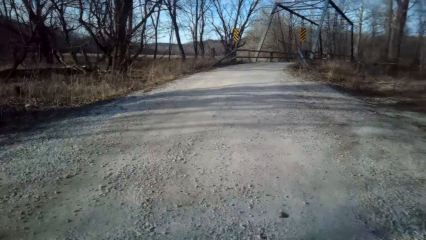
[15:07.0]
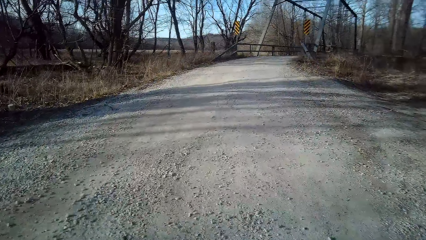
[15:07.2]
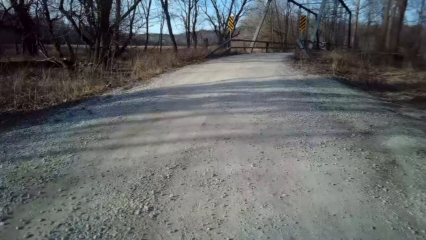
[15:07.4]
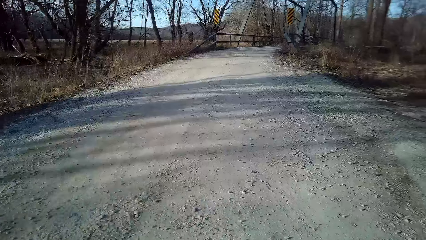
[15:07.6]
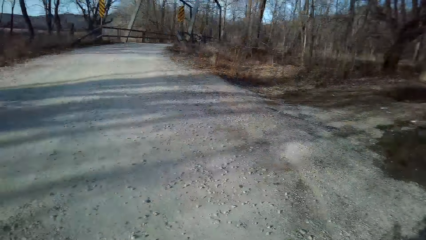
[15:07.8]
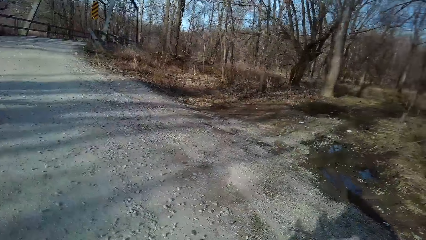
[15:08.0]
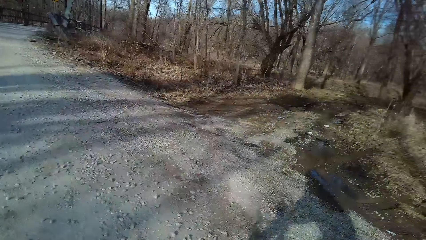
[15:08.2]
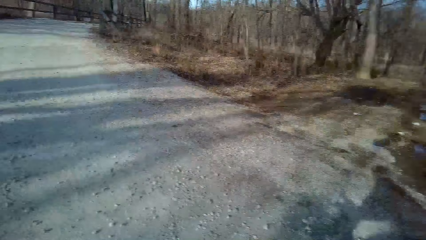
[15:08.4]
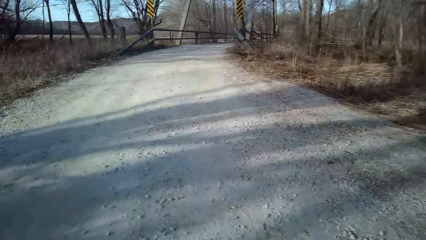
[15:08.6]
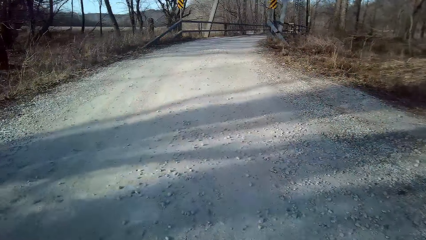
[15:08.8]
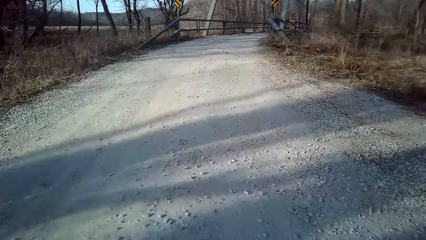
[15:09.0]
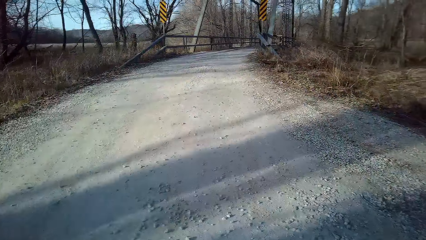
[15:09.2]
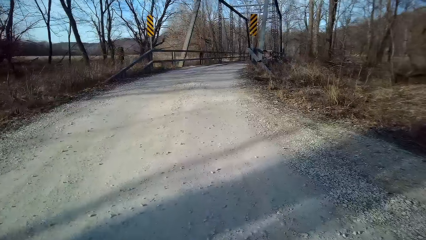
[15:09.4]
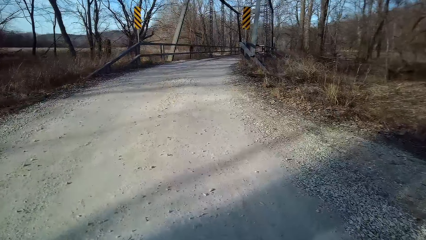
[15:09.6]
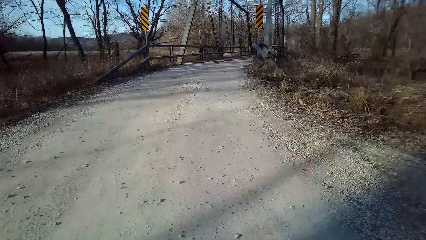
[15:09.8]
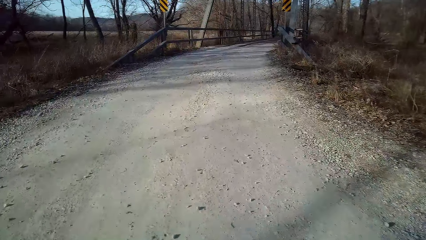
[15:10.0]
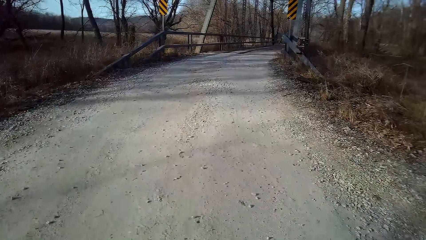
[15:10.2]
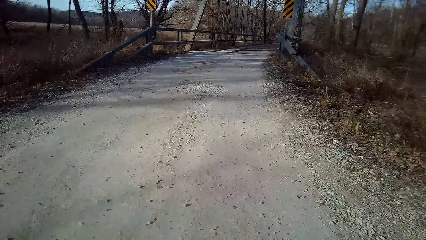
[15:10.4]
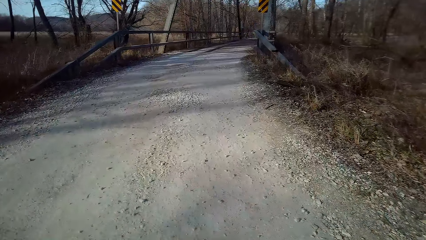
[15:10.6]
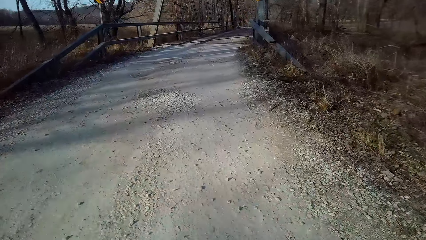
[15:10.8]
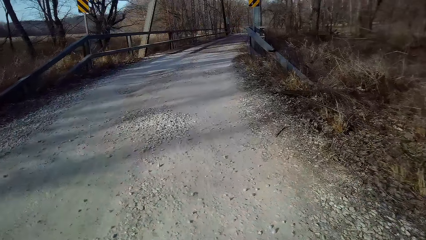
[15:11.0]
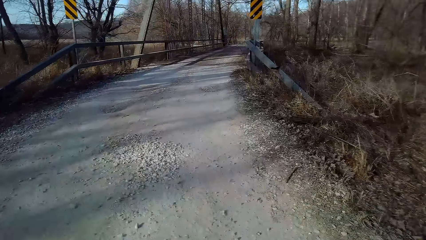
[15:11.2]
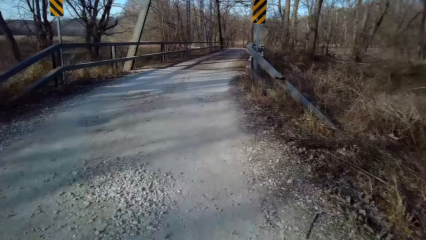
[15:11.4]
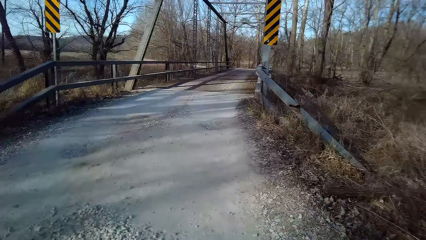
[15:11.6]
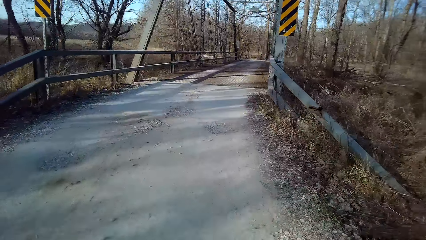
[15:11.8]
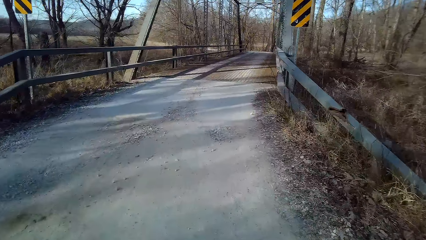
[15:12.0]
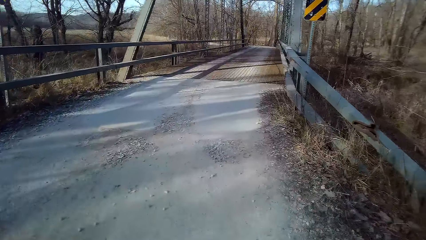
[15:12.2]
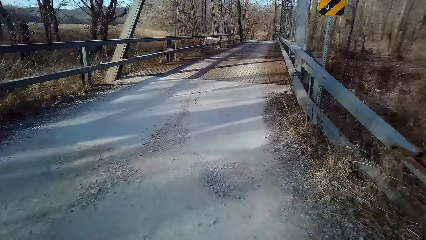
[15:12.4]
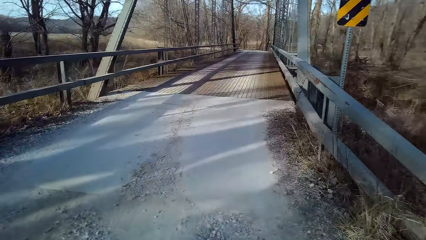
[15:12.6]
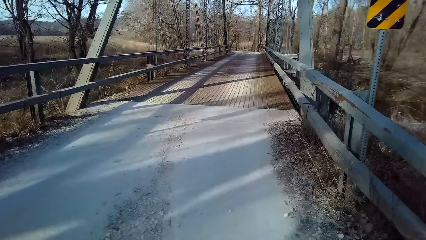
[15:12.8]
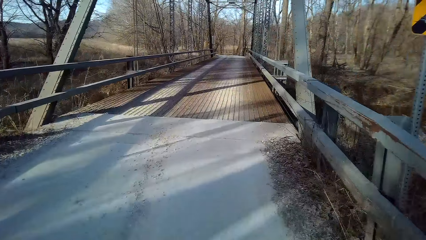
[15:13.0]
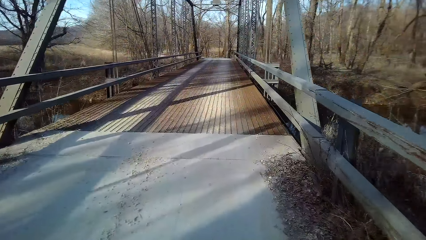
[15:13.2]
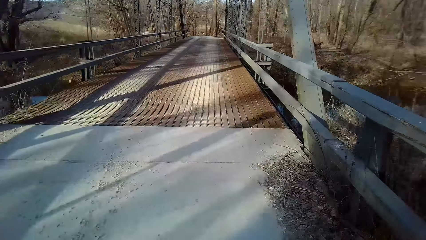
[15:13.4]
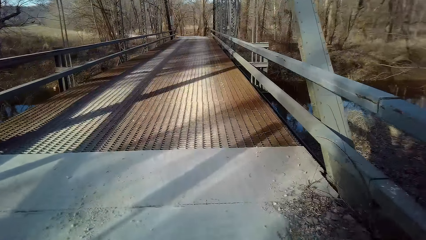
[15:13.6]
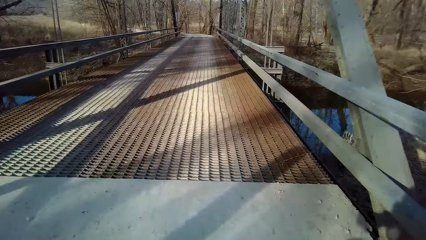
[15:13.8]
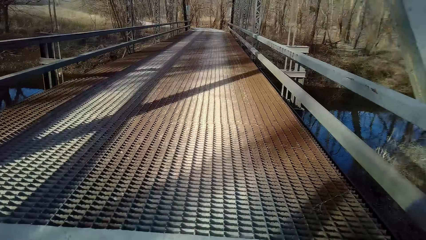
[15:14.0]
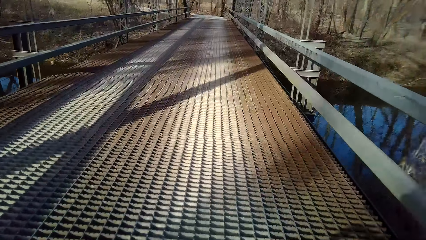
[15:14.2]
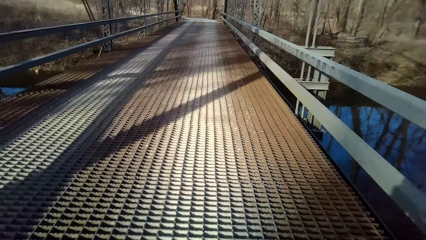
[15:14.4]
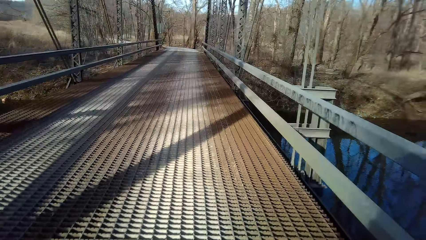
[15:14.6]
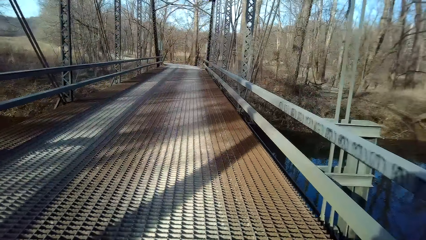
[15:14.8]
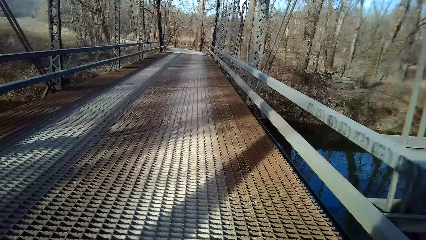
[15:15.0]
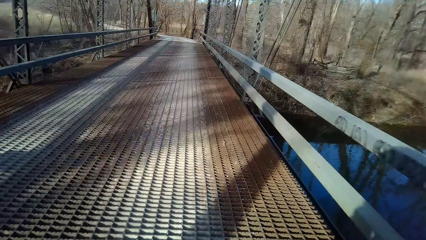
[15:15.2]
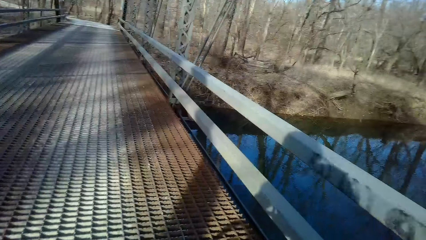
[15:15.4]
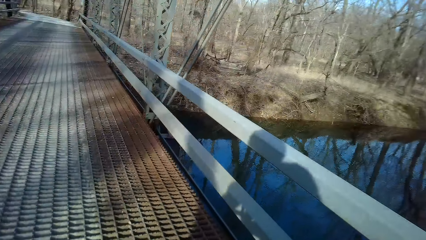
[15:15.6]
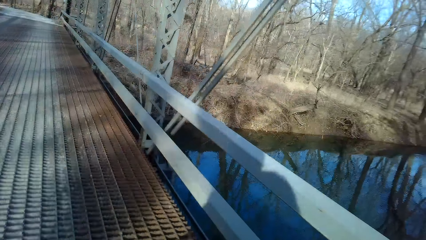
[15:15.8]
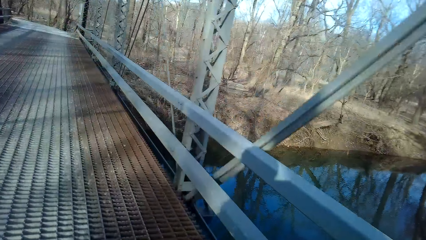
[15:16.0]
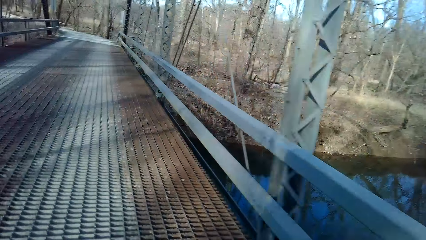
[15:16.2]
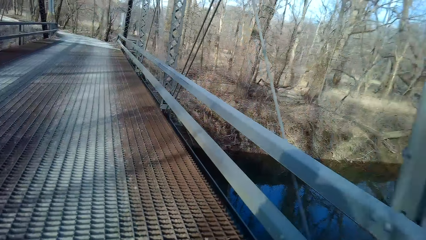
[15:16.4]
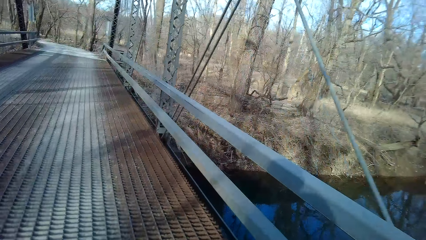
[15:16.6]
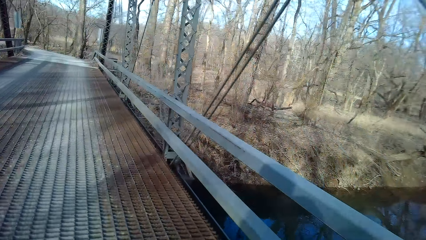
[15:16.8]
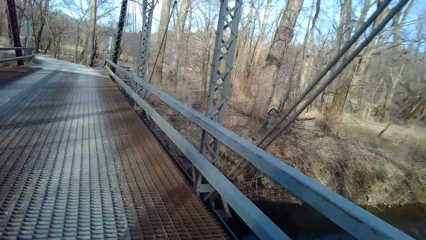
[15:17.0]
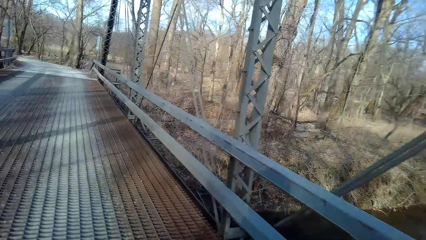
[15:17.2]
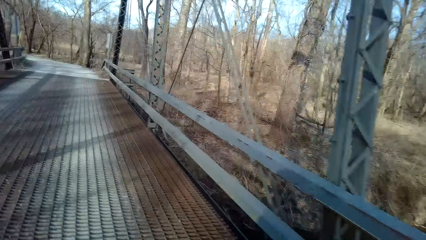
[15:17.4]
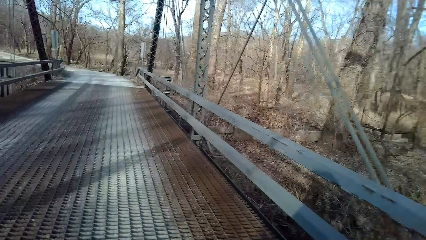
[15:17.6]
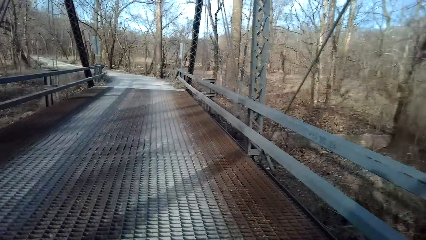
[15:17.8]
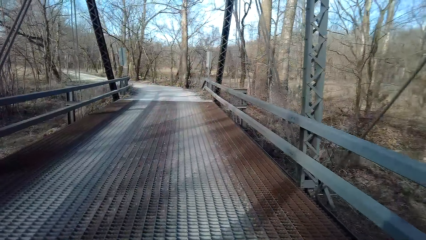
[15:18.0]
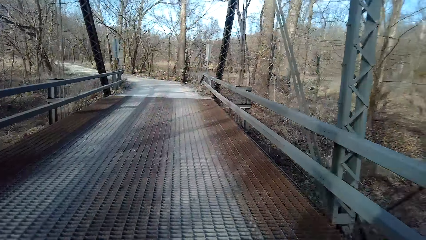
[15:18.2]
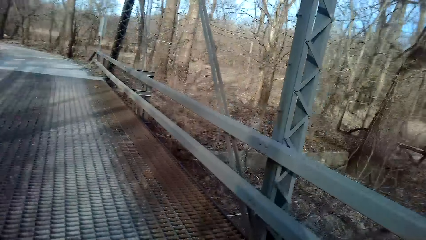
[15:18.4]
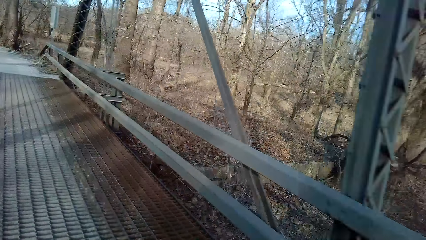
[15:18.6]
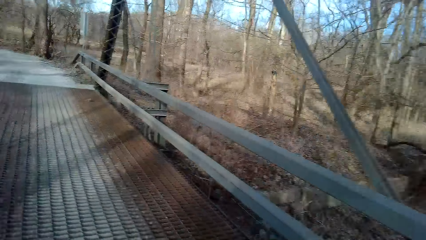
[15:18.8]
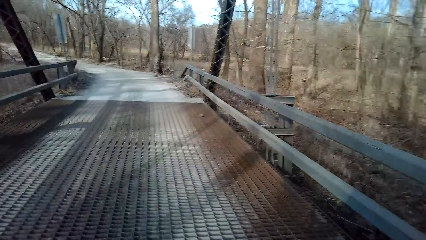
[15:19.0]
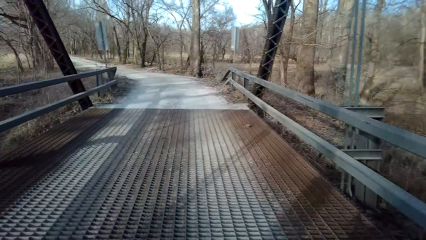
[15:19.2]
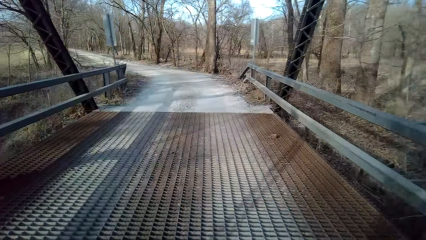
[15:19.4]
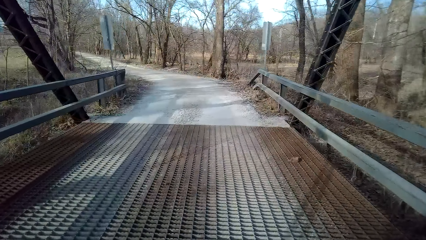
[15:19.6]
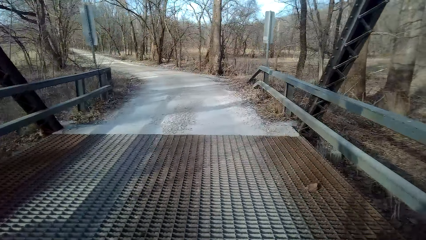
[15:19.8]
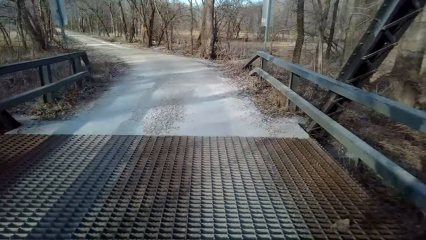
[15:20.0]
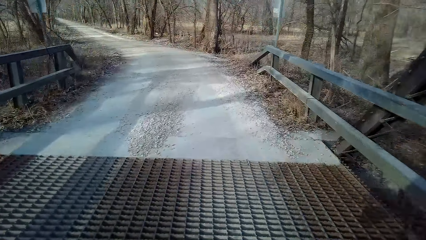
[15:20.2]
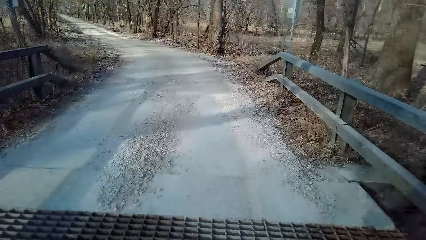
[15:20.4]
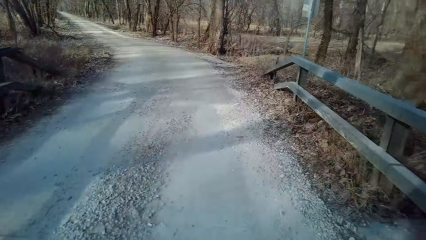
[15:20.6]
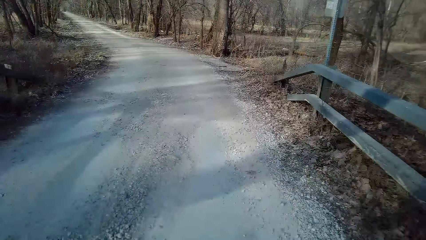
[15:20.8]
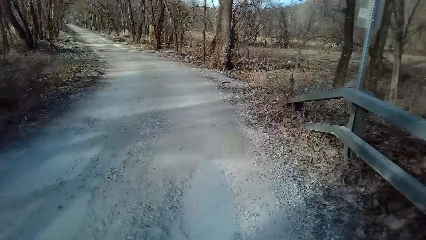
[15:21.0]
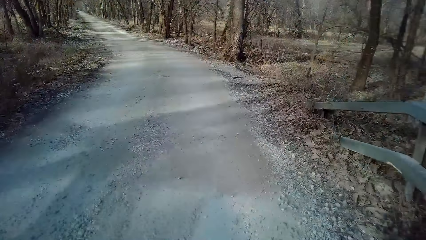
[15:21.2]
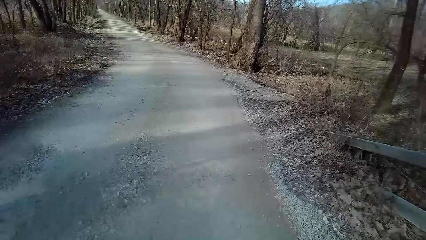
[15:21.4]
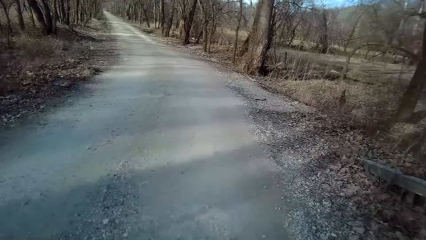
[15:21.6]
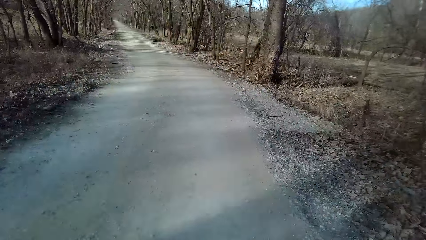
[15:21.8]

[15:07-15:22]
The camera wearer turns to the side. They ride a bicycle on the road. They turn to the side. They ride the bicycle on the road.
